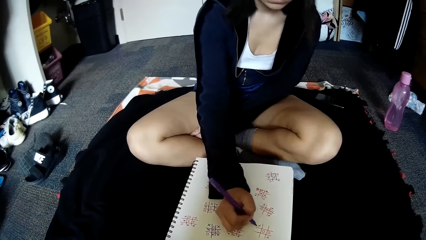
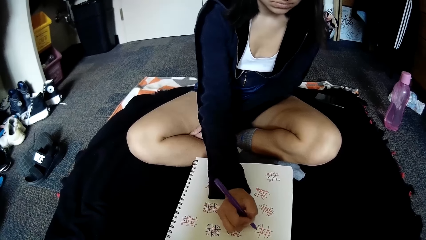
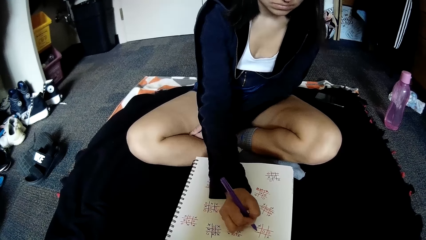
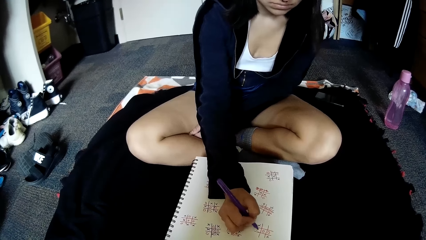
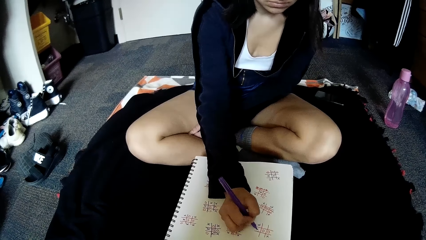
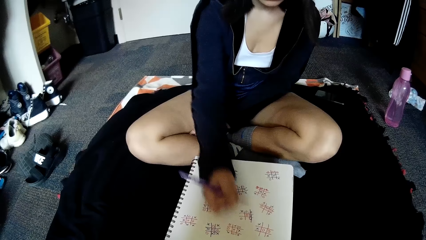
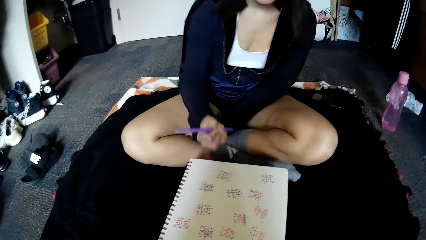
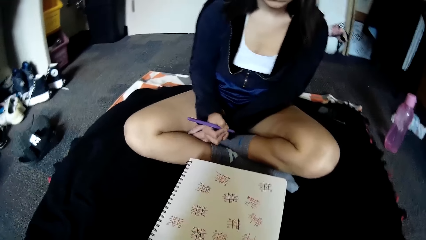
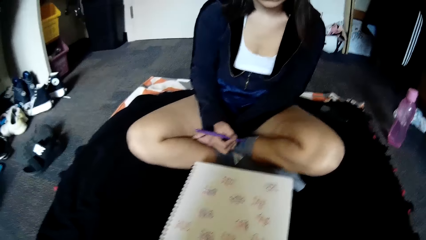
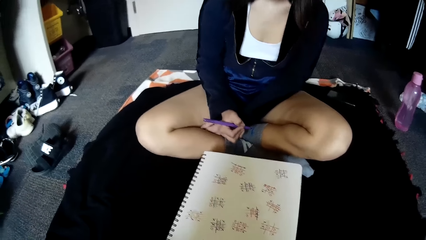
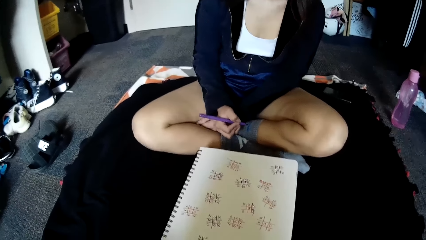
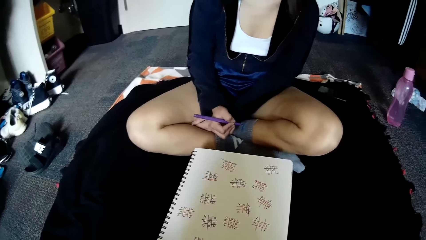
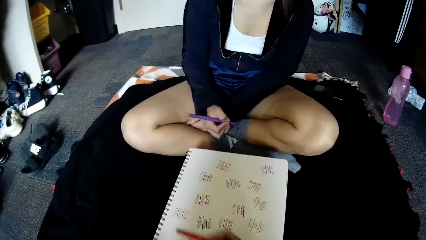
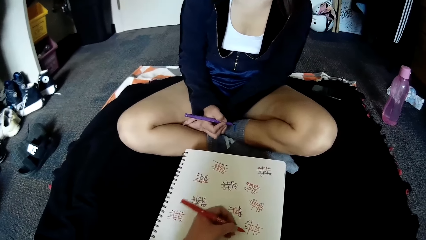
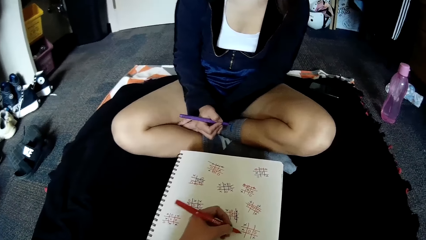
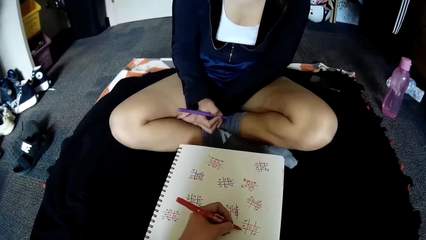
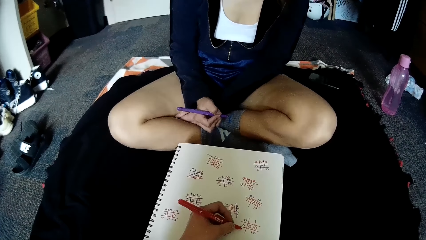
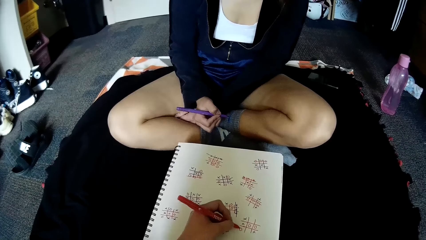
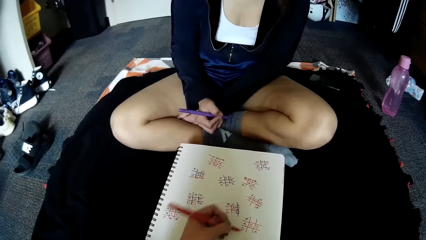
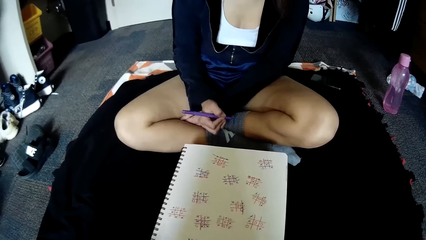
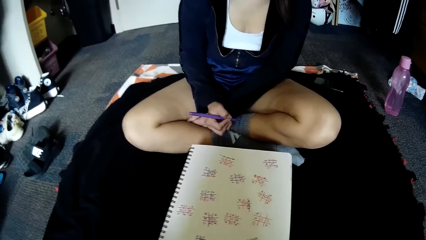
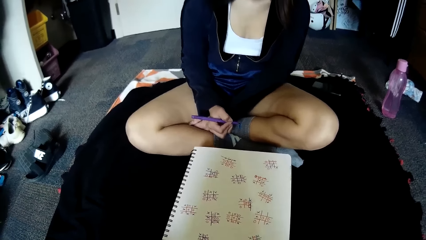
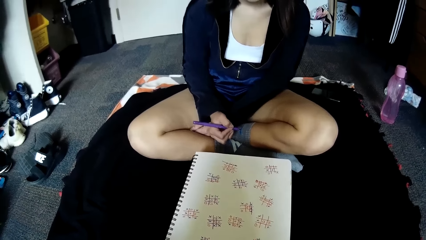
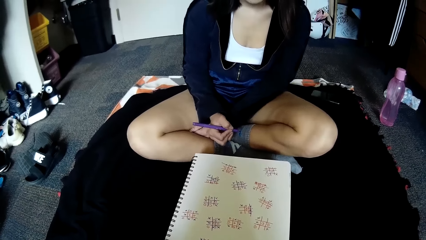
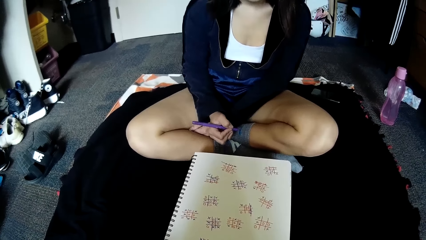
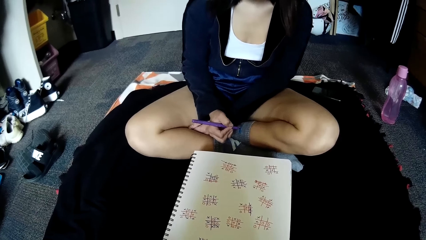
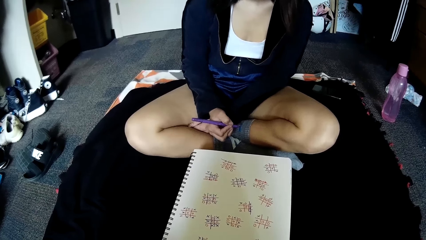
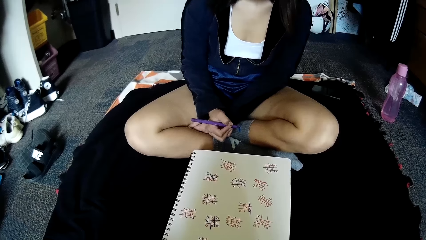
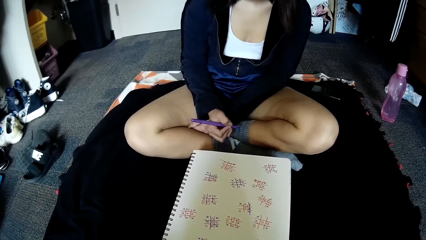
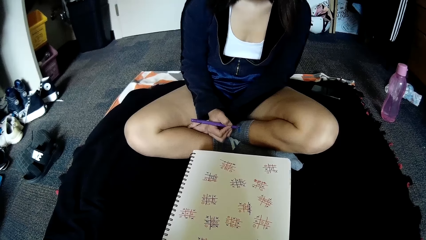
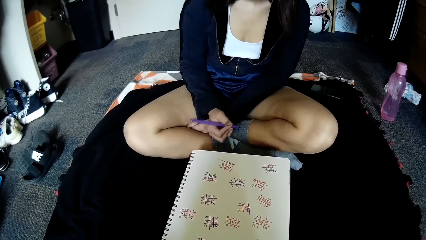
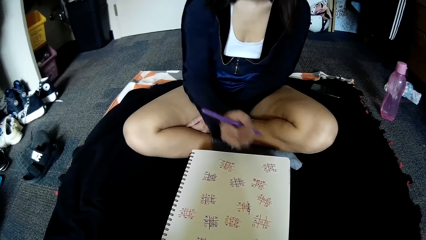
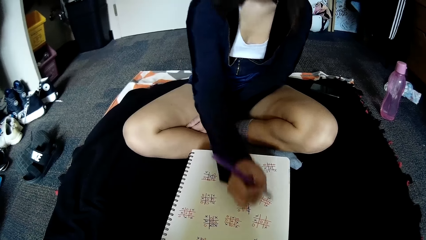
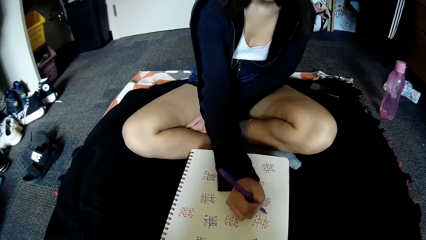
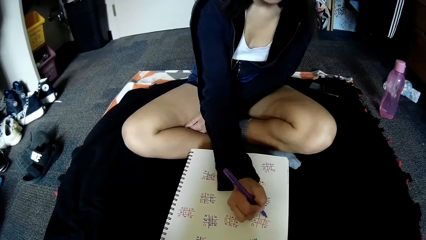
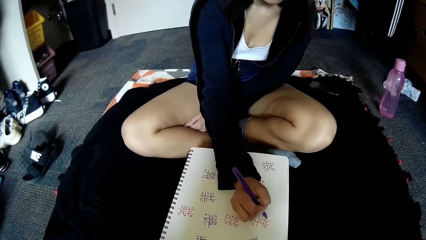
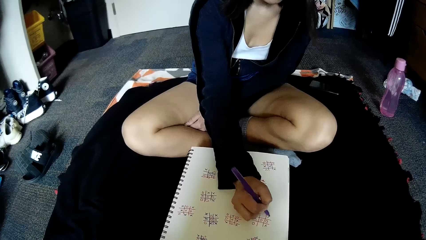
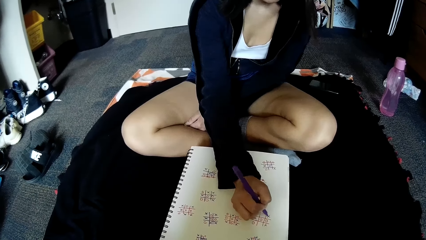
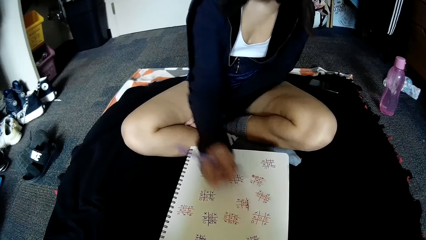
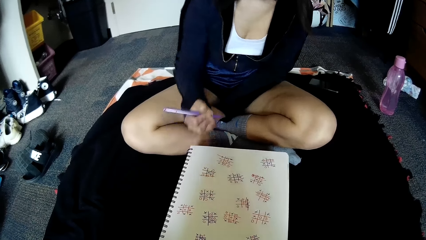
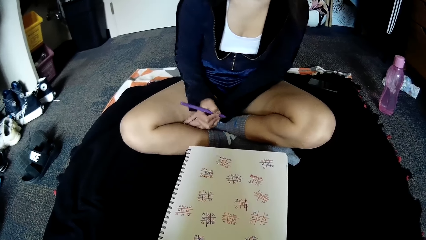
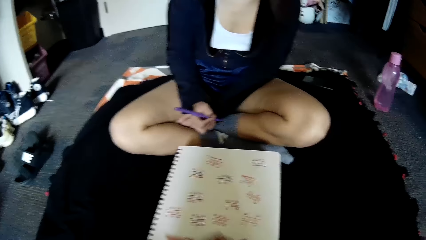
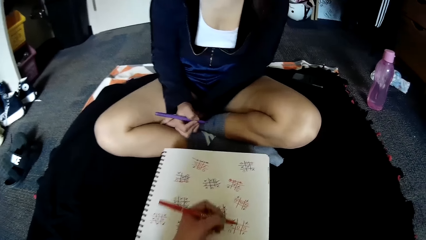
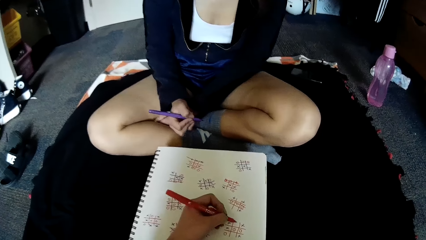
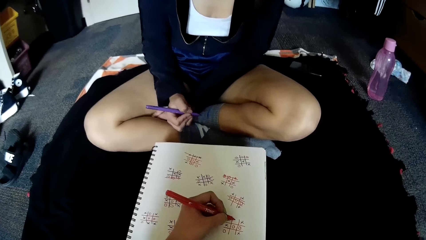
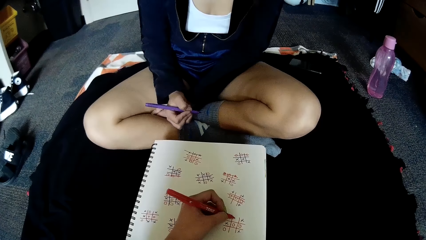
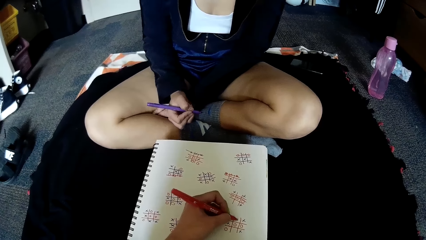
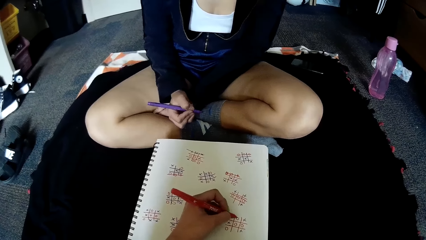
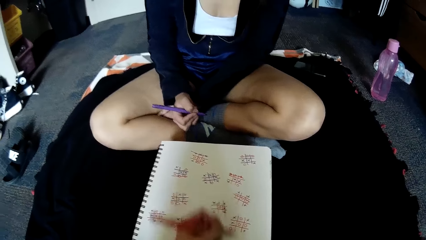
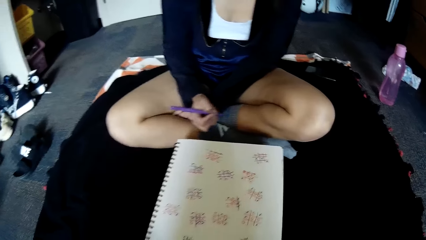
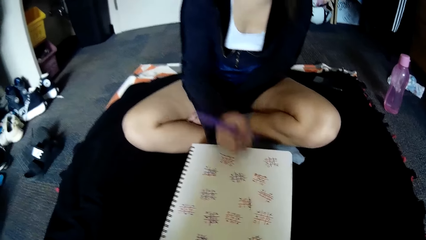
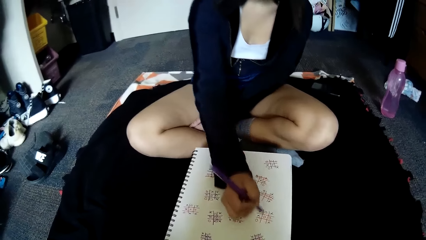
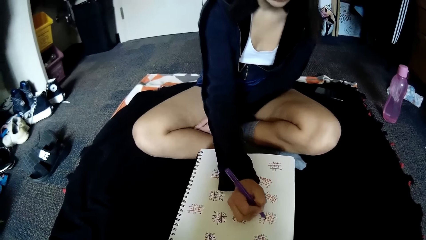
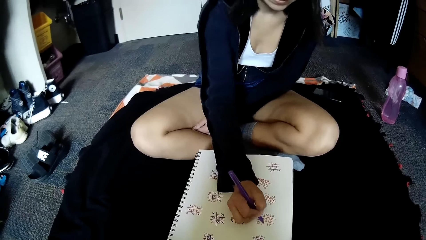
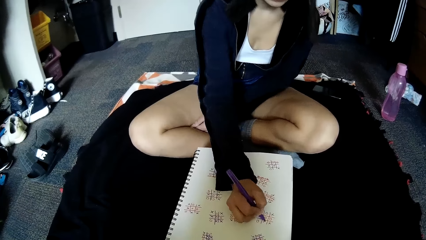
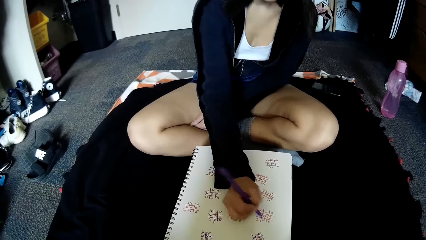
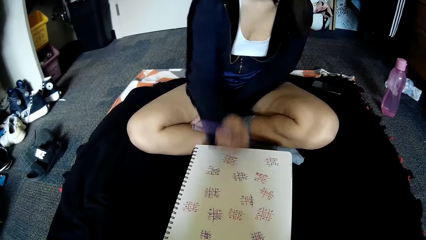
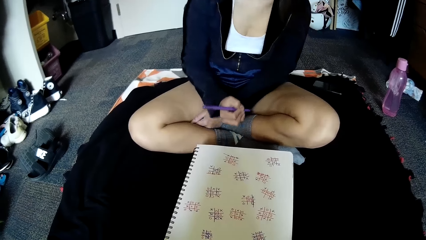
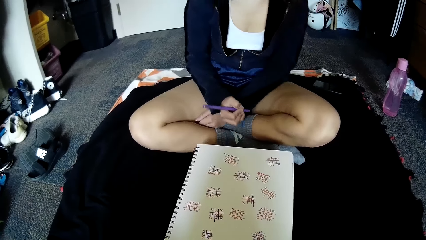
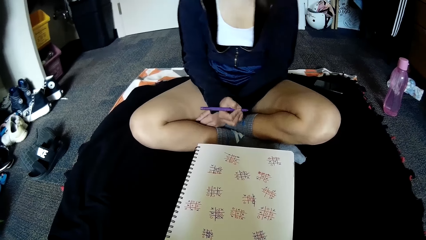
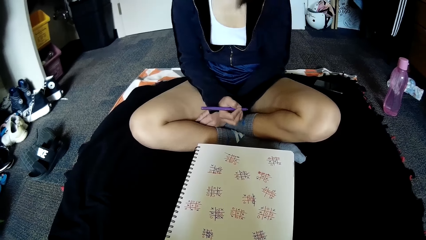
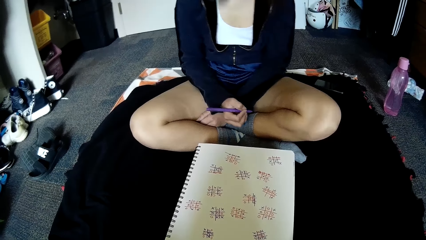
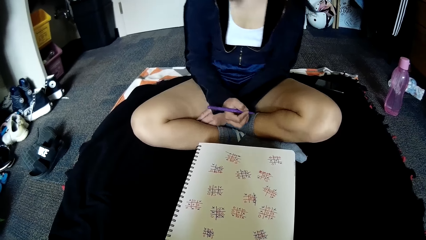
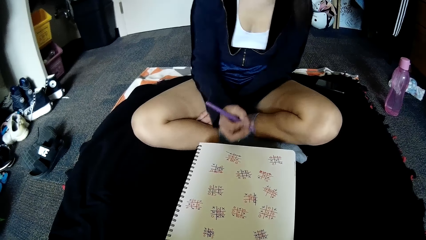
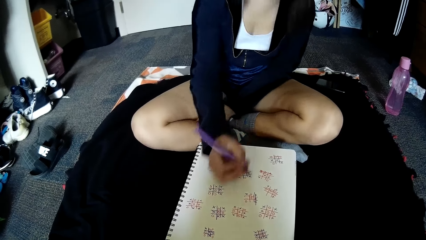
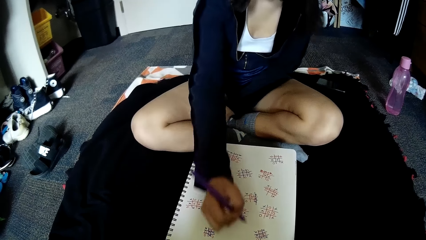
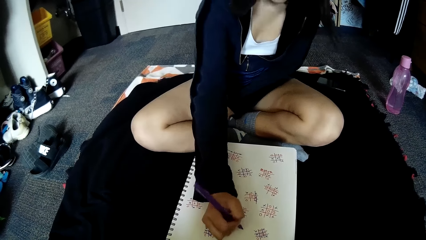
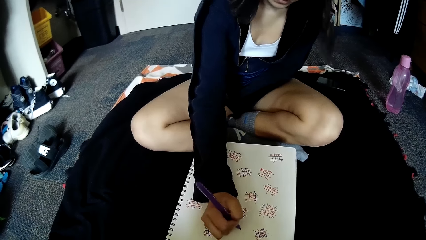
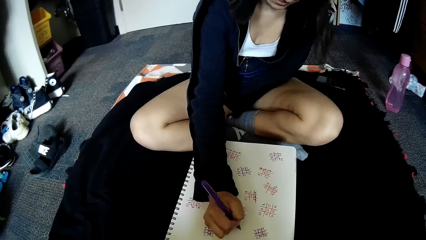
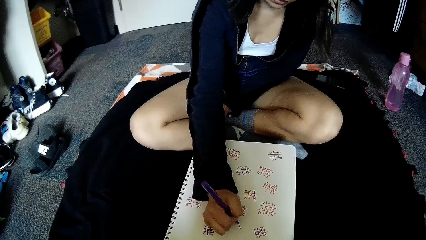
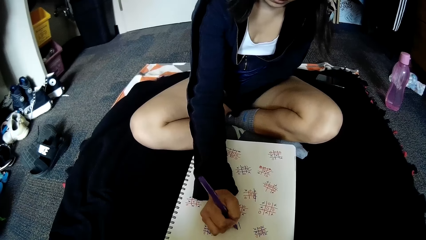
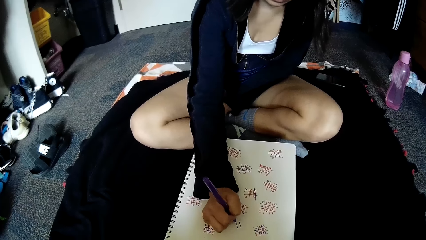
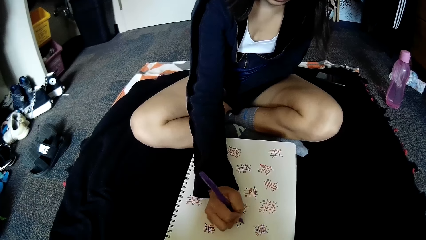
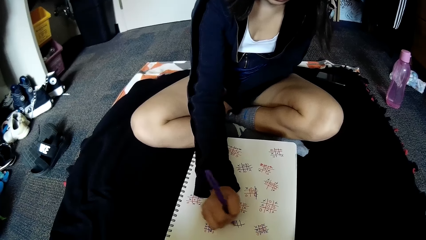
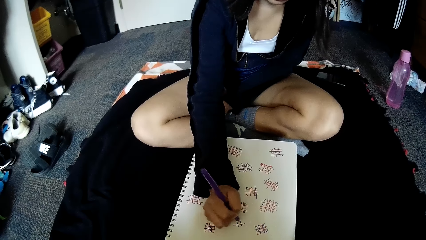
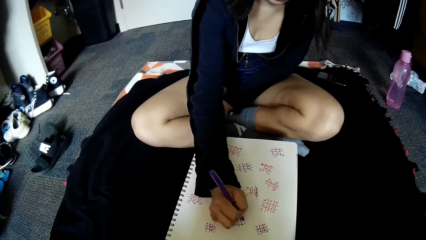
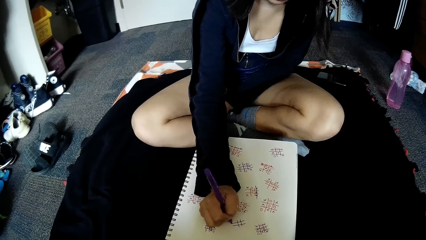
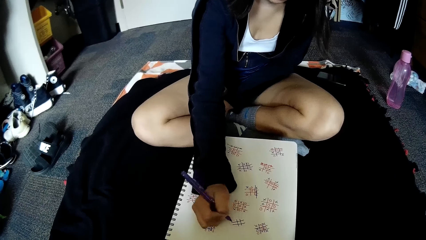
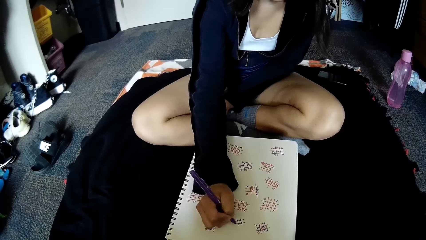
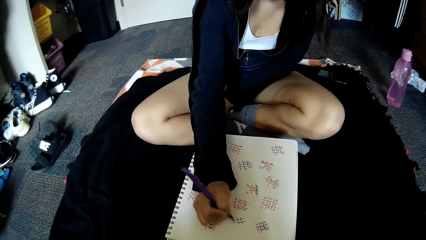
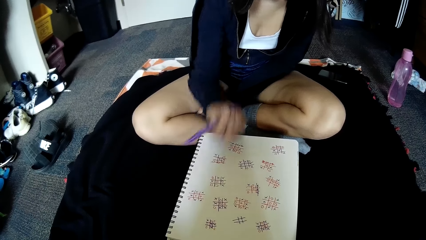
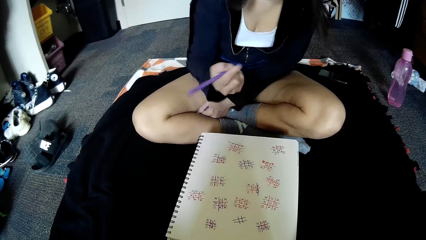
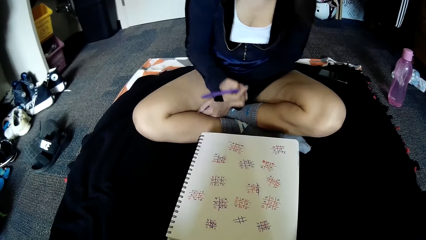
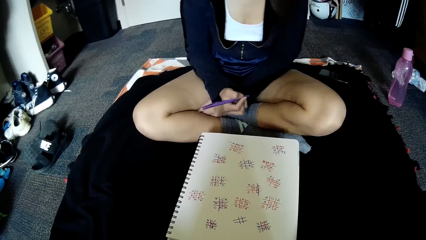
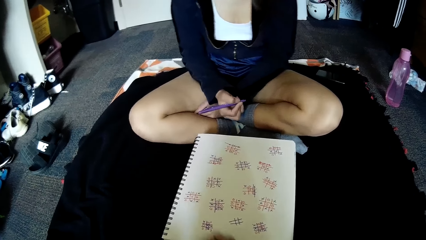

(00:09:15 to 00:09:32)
A woman writes on the book. The camera wearer writes on the book. The woman writes on the book. The camera wearer writes on the book. The woman writes on the book.
